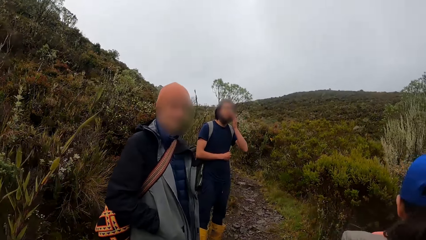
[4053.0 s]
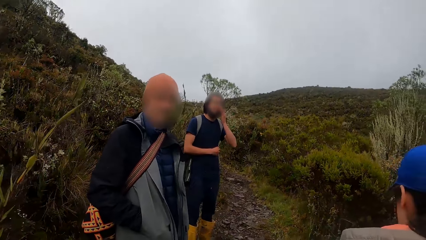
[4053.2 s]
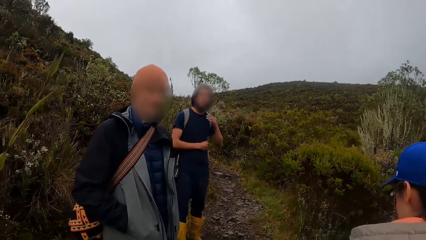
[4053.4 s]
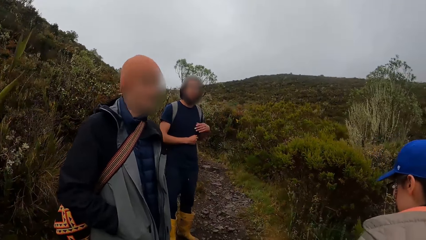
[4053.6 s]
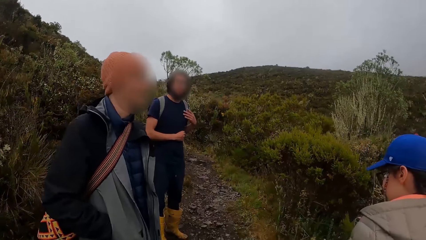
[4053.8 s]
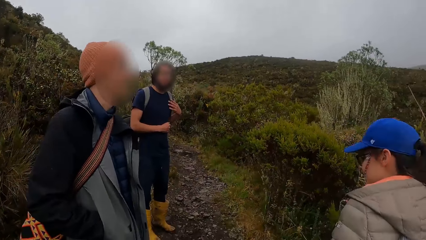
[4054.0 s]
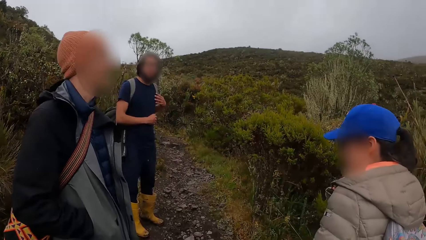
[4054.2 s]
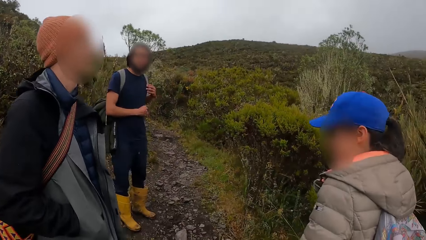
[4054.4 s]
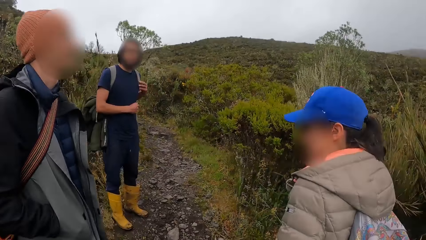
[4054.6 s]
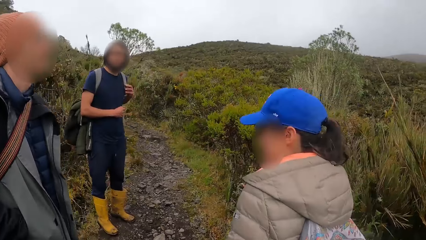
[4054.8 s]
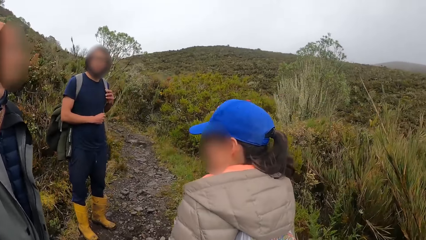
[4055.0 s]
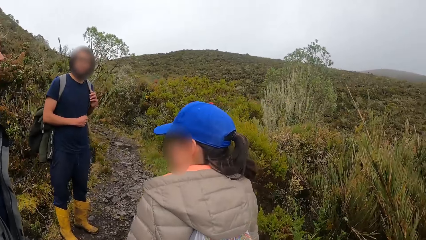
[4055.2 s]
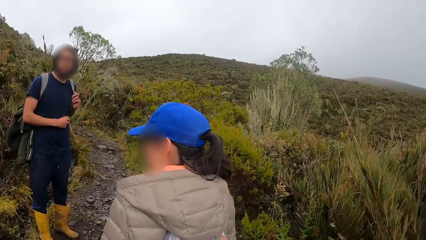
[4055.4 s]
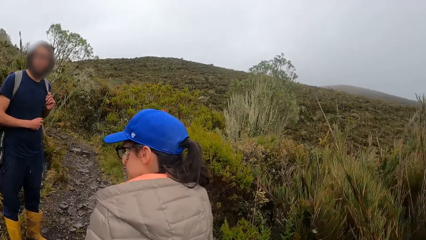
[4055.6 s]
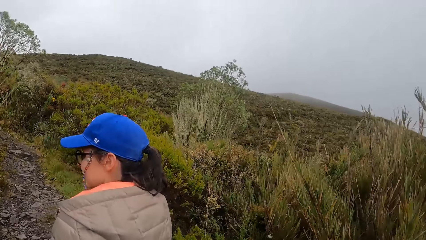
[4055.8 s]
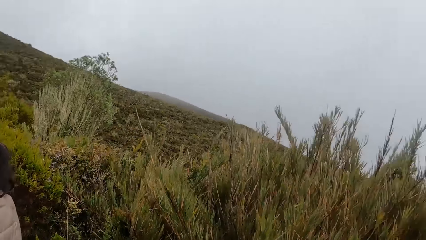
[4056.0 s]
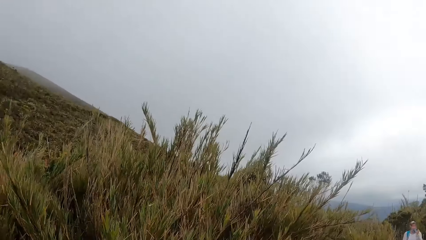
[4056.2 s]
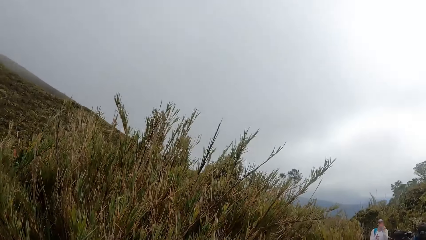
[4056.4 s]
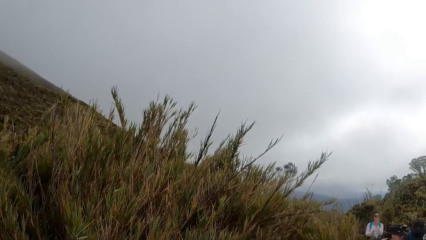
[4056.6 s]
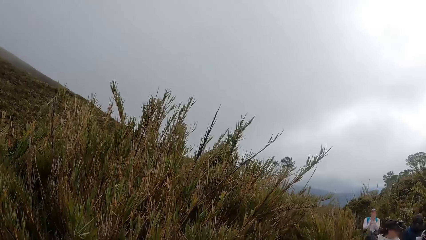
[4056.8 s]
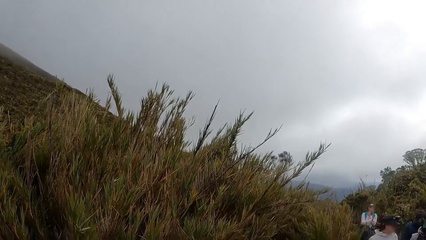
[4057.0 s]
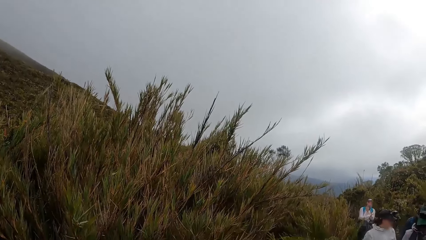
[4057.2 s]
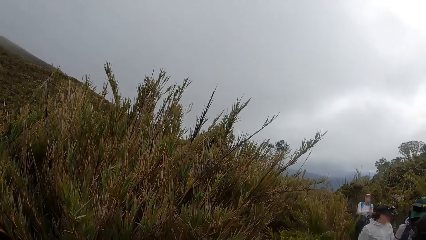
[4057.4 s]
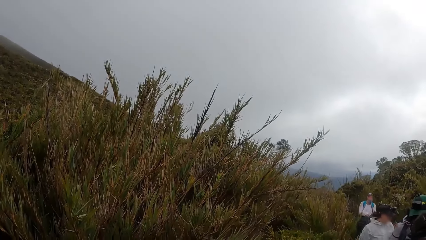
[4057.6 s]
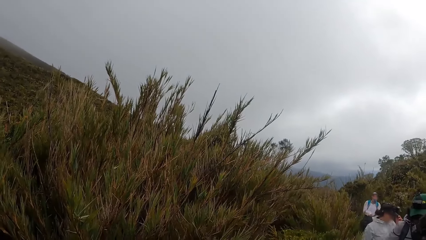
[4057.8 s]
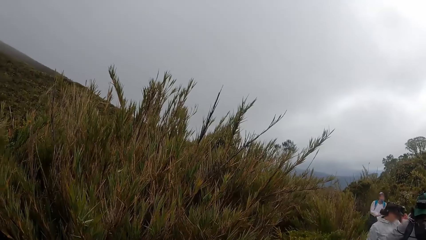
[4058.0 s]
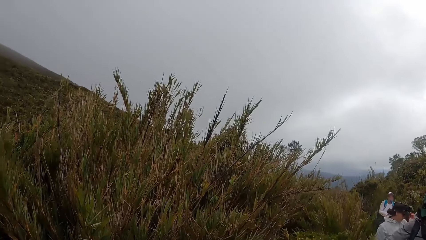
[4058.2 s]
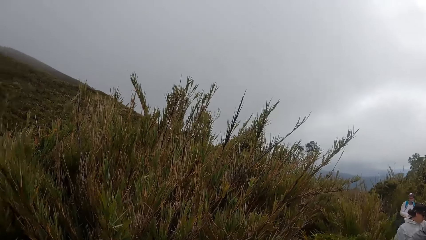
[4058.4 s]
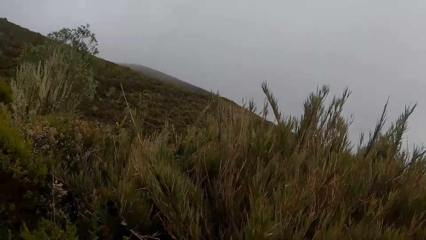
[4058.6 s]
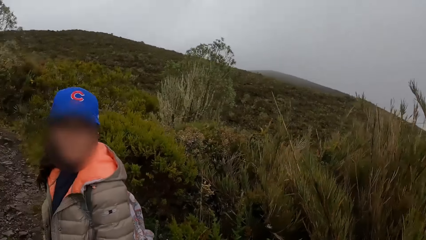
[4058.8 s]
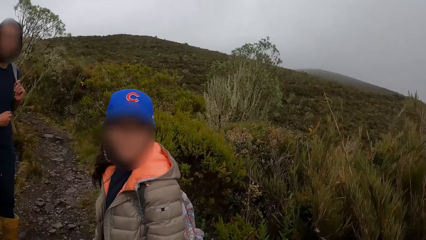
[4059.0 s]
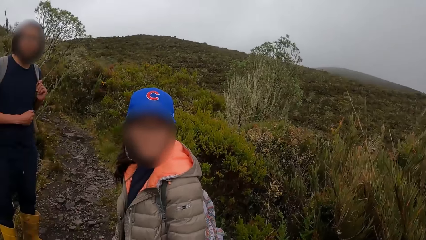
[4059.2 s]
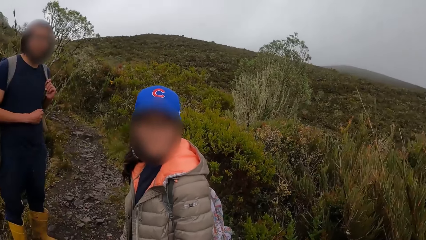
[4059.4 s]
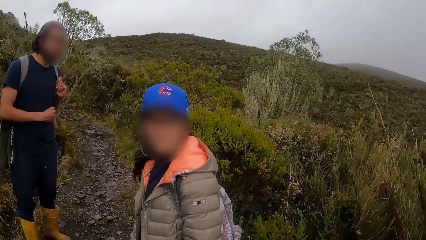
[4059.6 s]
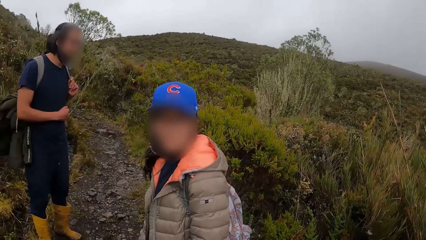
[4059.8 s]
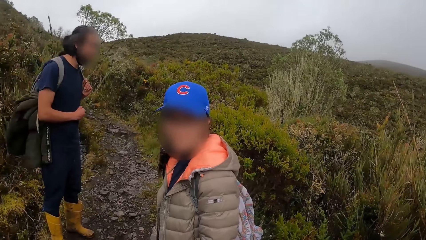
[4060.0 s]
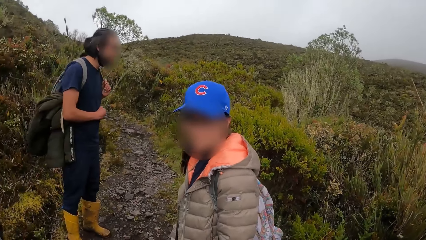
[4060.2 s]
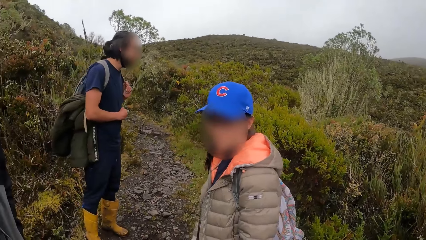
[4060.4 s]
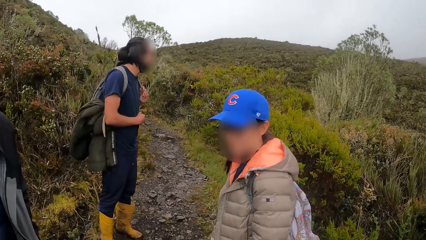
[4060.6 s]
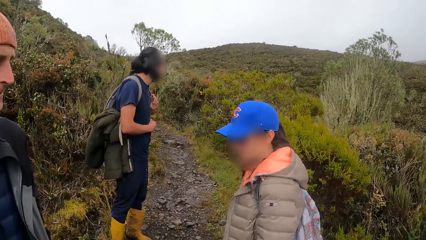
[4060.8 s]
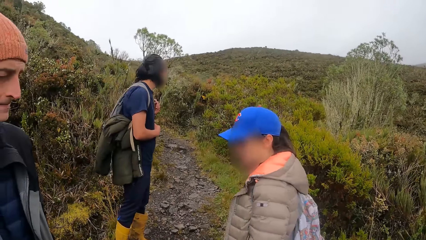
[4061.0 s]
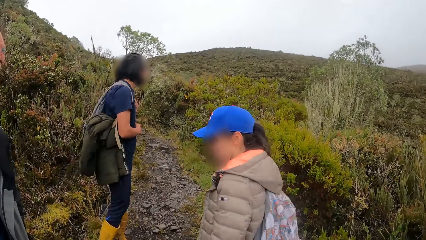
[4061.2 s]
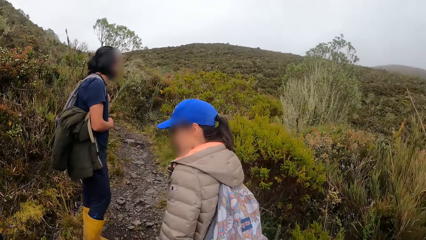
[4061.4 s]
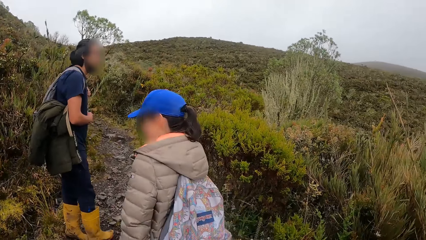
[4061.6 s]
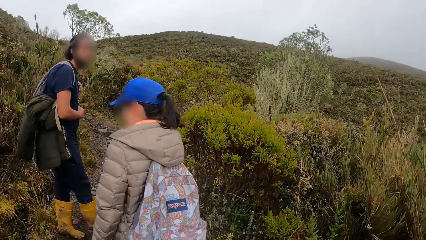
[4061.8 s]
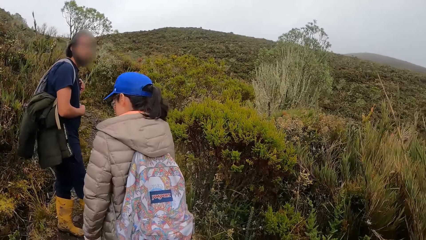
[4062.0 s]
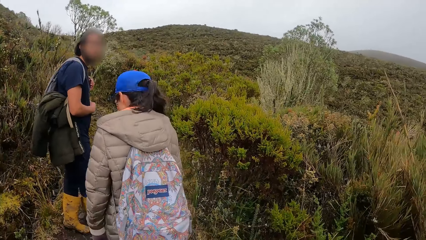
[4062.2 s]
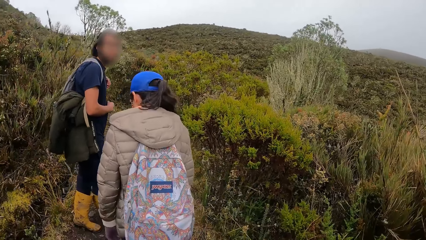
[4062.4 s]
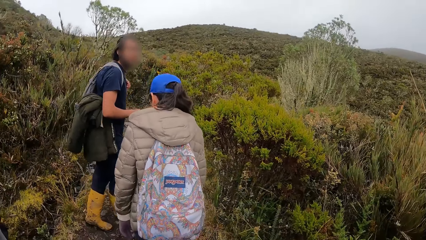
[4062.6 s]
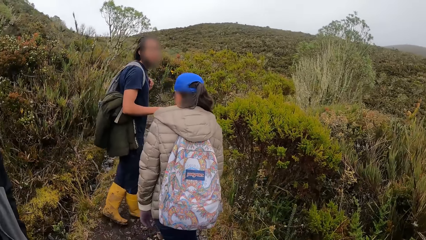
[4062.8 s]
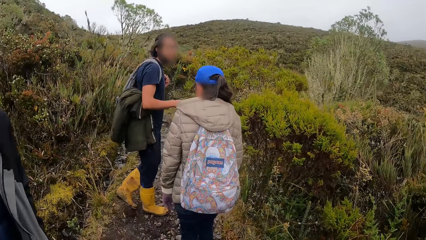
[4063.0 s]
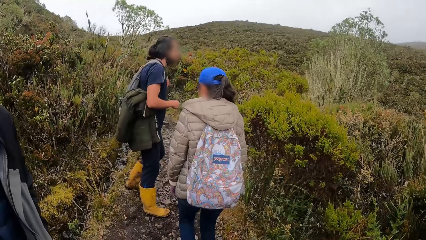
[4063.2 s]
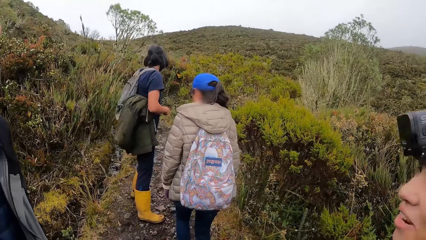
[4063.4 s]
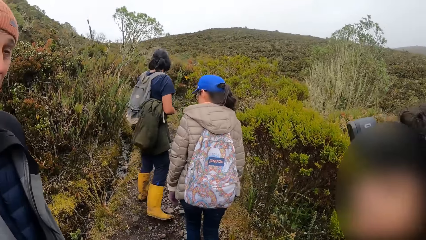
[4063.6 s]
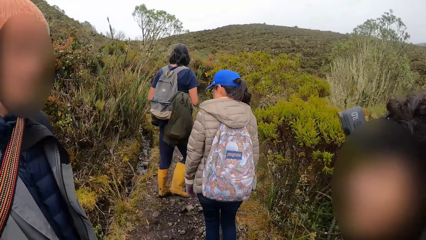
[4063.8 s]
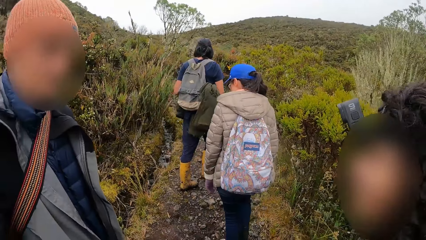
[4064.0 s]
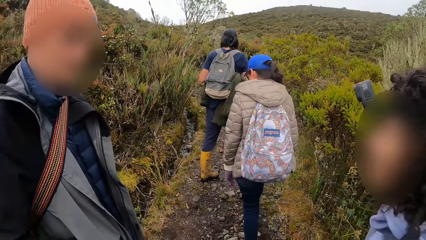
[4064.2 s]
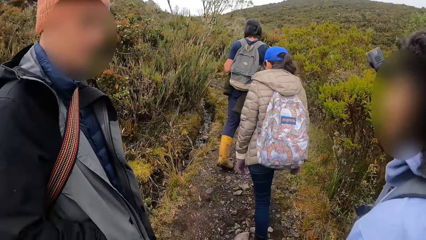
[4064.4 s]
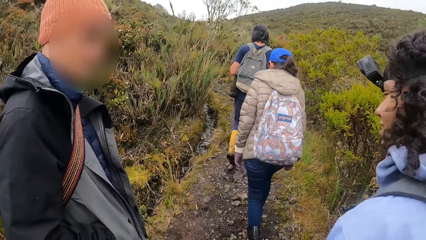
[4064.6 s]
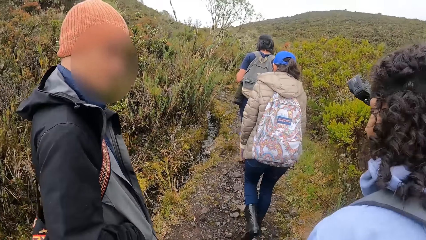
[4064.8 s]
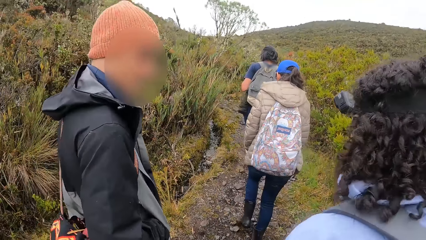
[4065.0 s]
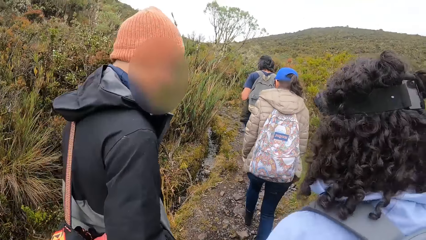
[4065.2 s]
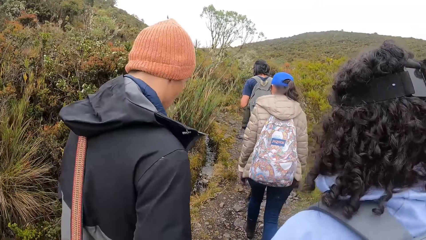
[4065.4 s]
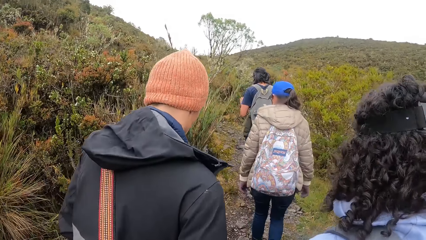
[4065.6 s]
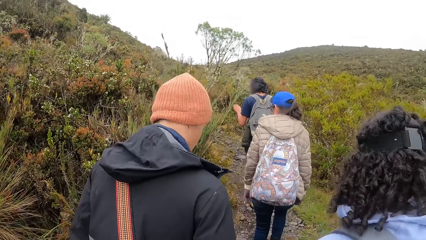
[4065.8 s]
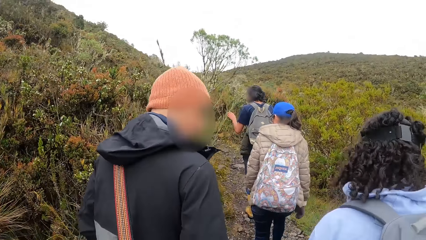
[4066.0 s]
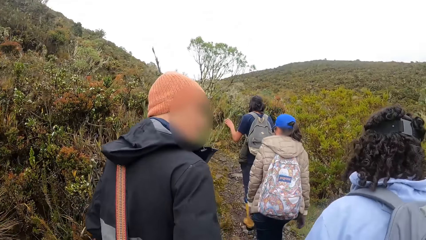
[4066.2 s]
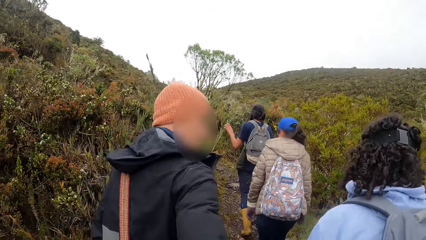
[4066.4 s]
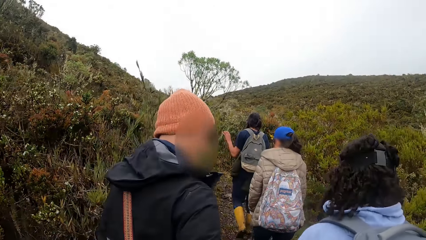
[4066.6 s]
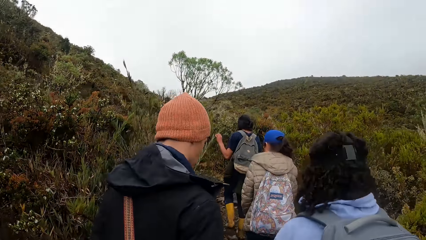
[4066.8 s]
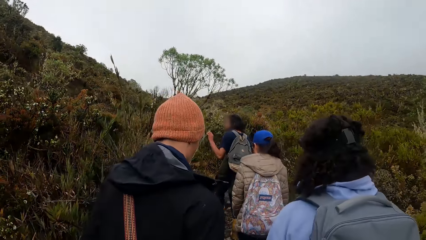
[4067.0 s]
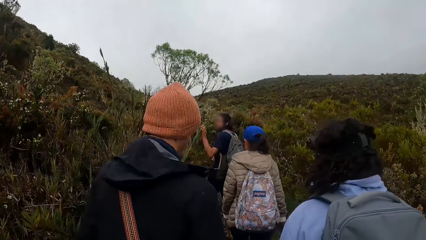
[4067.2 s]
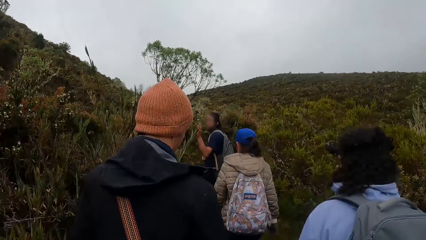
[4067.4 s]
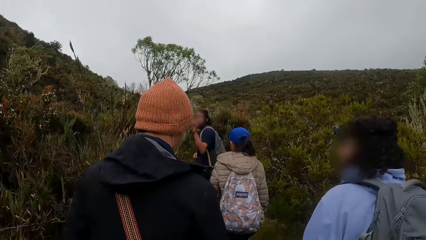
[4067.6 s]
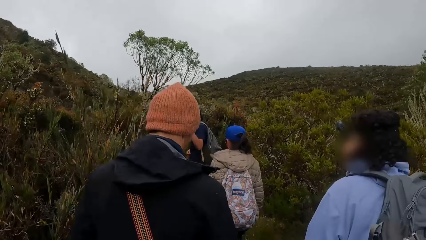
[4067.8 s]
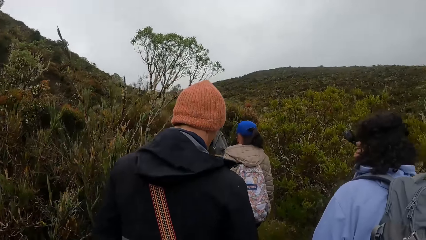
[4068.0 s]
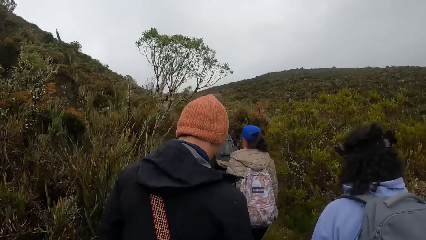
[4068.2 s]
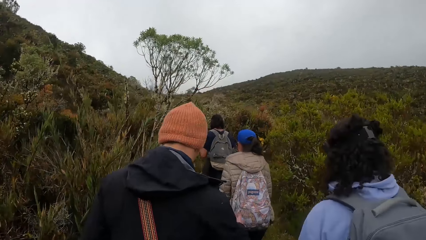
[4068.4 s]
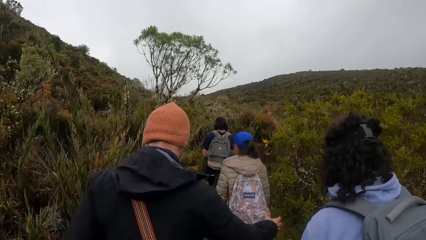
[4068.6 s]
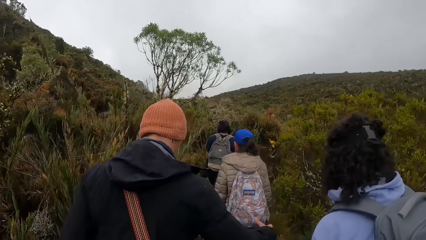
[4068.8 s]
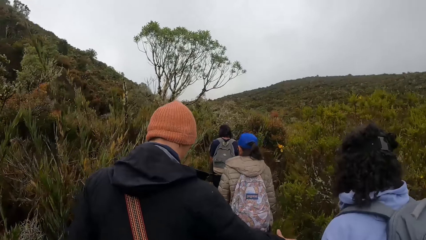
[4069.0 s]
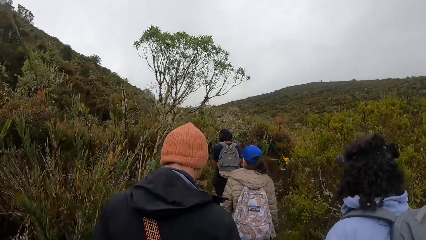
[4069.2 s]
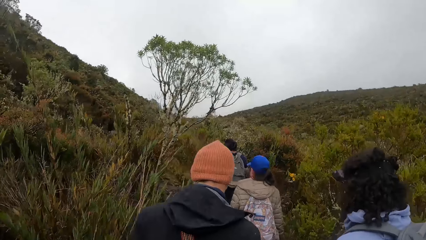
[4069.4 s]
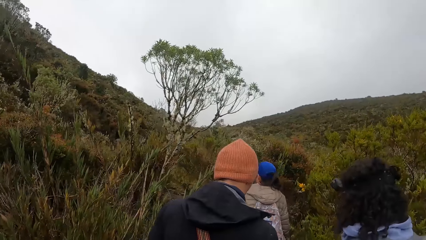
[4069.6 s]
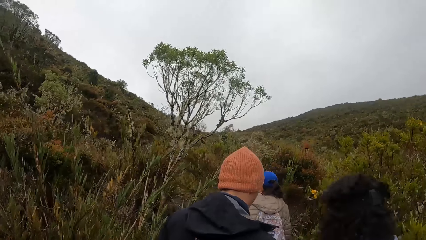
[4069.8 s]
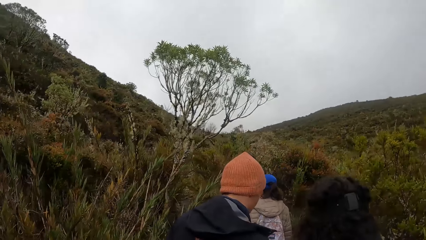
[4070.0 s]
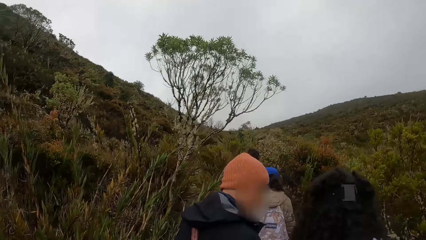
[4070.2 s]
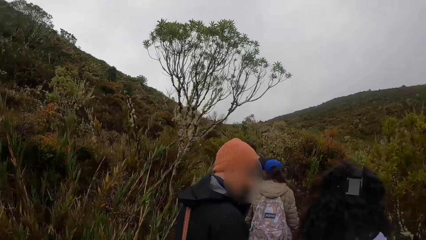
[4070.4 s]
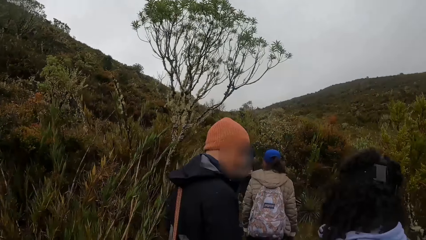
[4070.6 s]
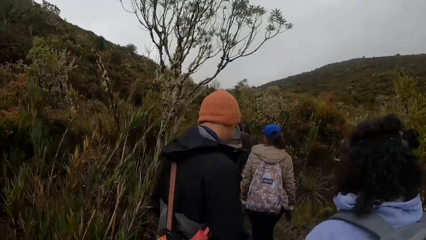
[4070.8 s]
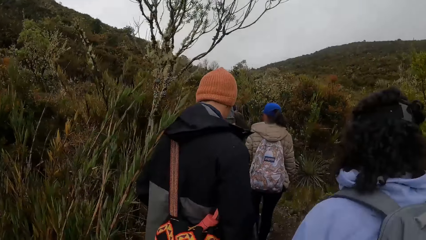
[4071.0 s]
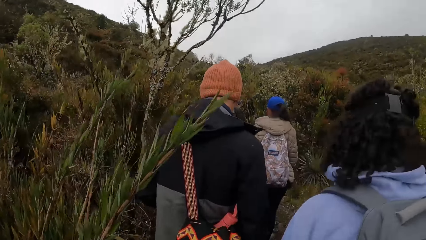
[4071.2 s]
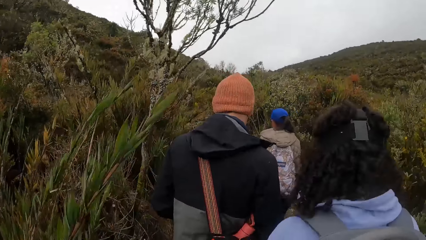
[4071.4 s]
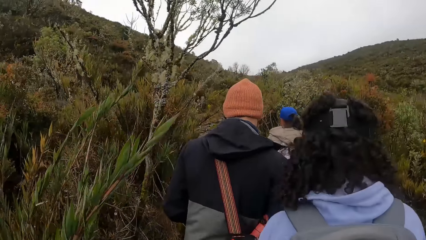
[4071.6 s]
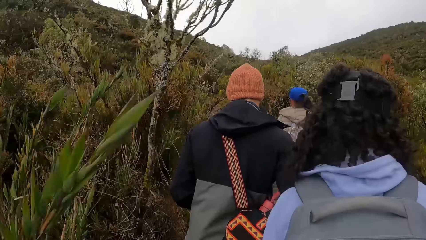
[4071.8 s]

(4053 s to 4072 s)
The camera wearer walks around the forest with the team. A man converses with a woman. The camera wearer walks around the forest with the team.
